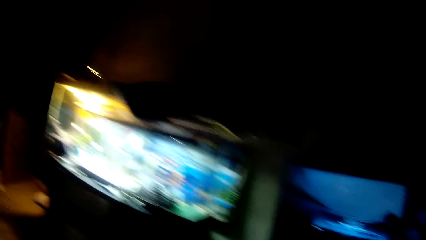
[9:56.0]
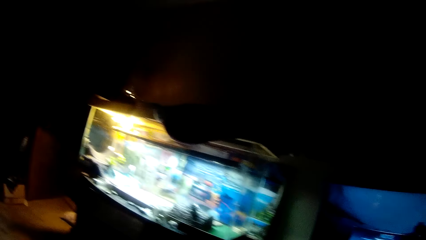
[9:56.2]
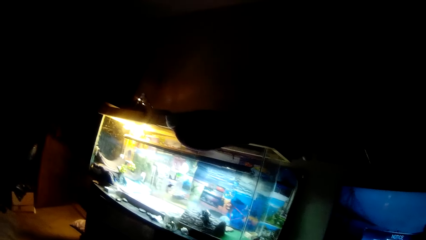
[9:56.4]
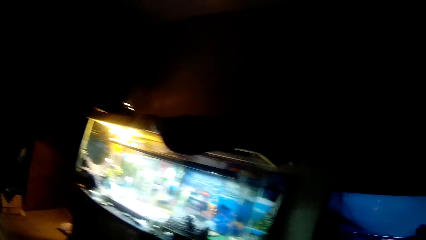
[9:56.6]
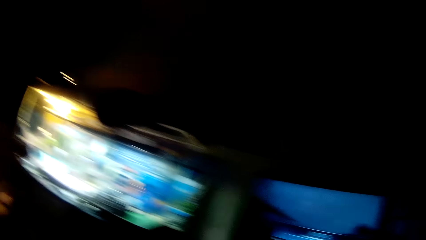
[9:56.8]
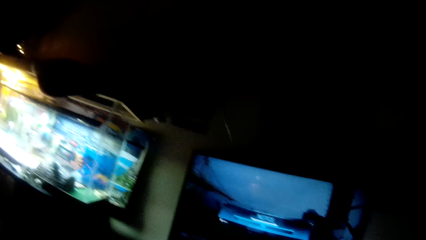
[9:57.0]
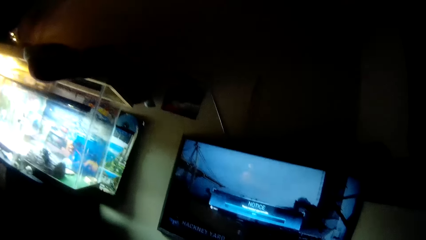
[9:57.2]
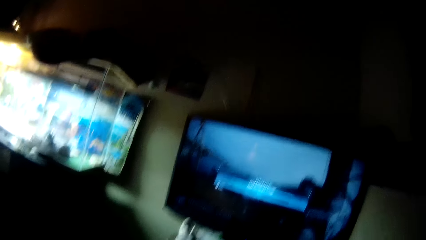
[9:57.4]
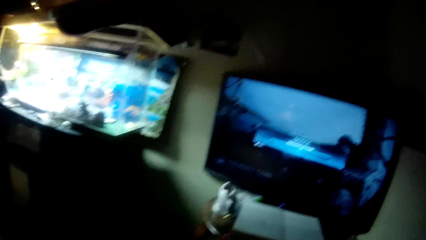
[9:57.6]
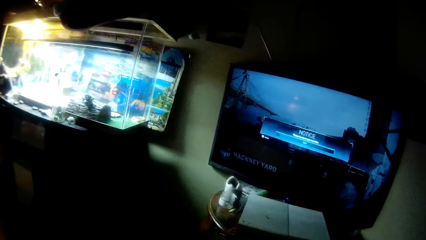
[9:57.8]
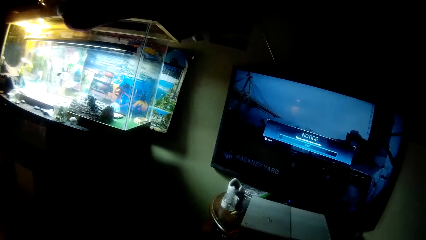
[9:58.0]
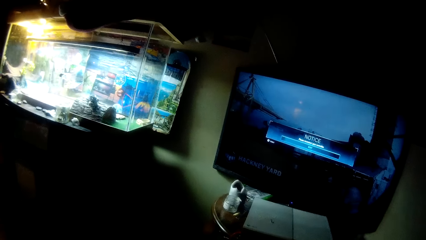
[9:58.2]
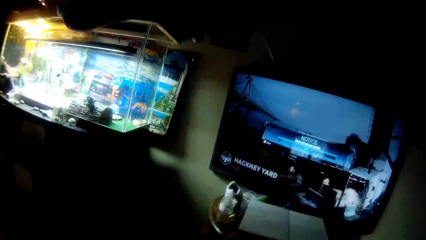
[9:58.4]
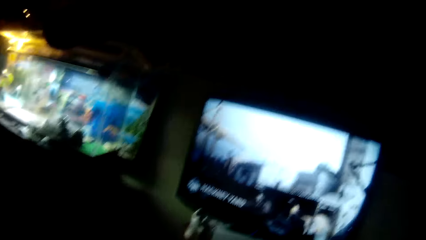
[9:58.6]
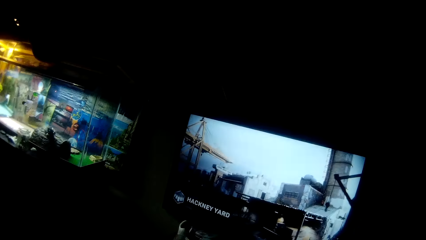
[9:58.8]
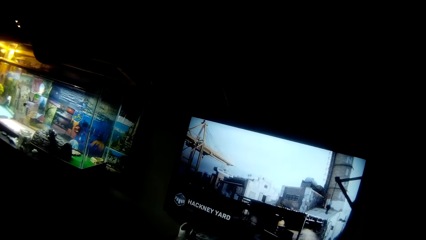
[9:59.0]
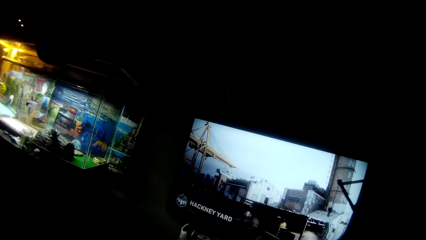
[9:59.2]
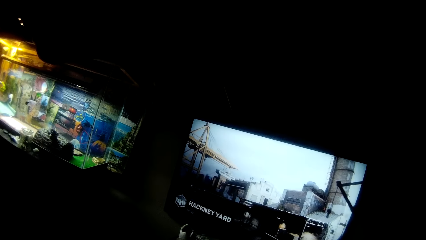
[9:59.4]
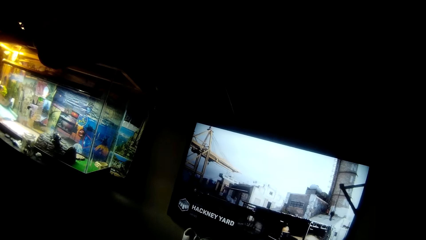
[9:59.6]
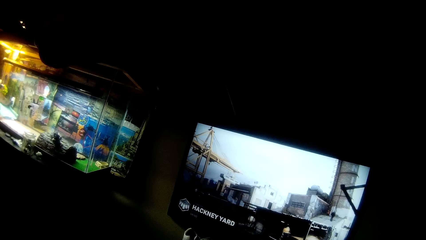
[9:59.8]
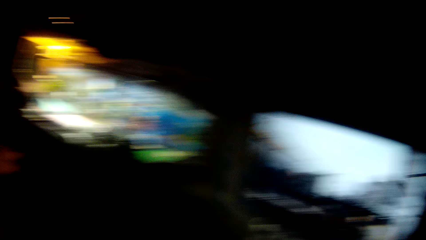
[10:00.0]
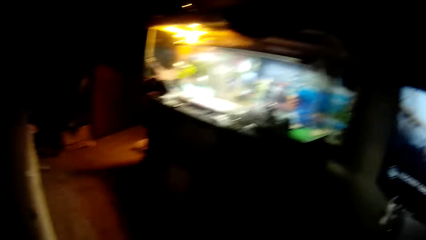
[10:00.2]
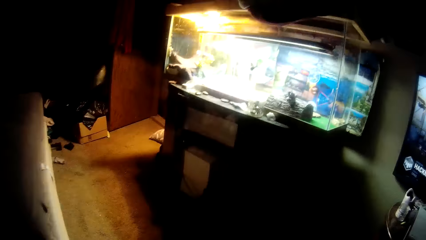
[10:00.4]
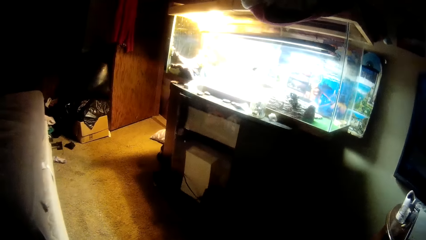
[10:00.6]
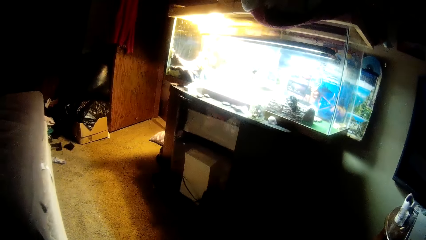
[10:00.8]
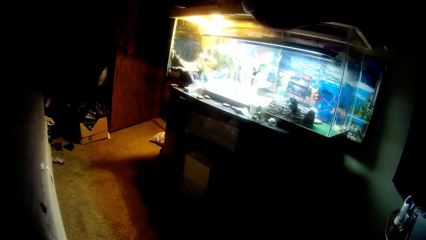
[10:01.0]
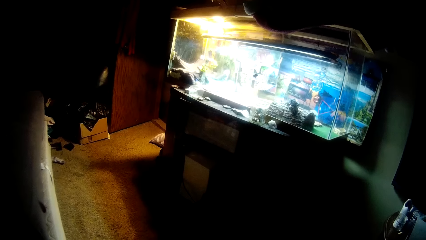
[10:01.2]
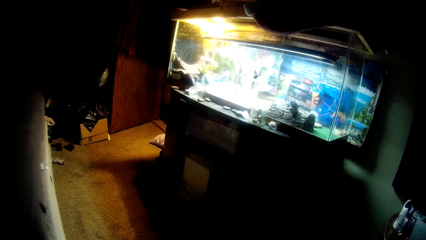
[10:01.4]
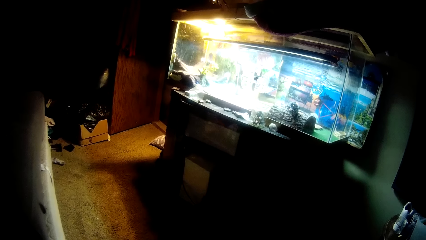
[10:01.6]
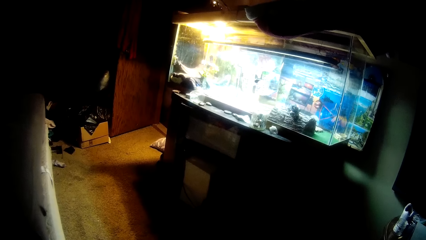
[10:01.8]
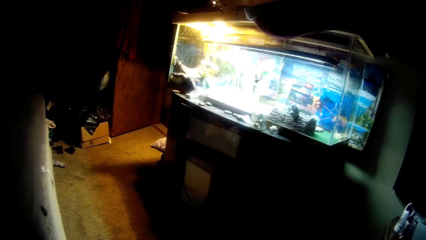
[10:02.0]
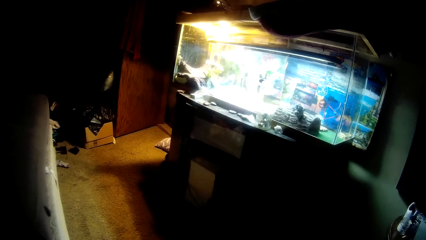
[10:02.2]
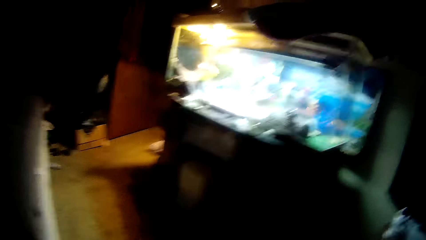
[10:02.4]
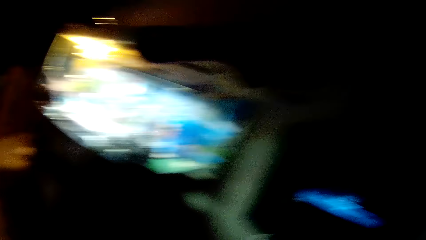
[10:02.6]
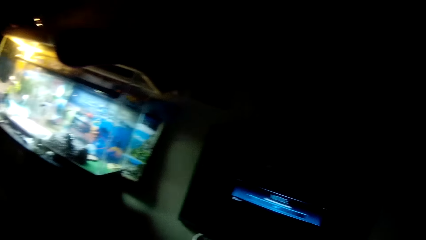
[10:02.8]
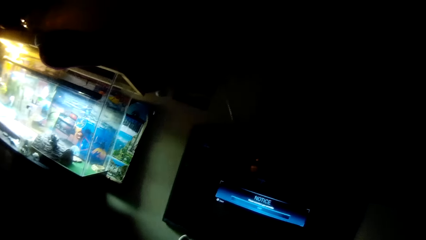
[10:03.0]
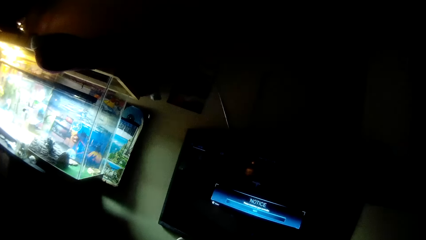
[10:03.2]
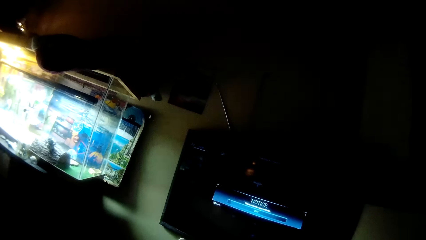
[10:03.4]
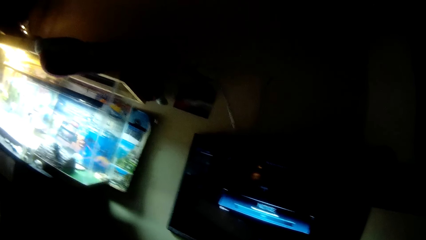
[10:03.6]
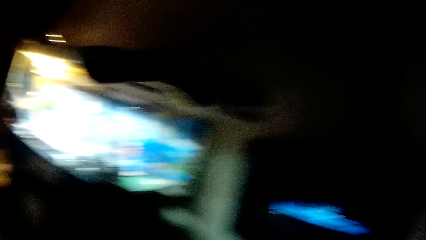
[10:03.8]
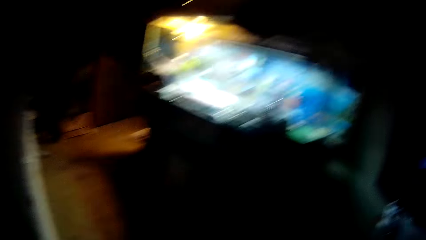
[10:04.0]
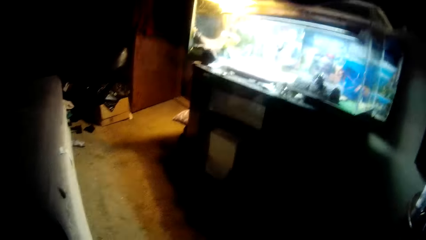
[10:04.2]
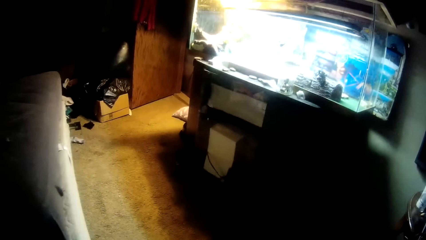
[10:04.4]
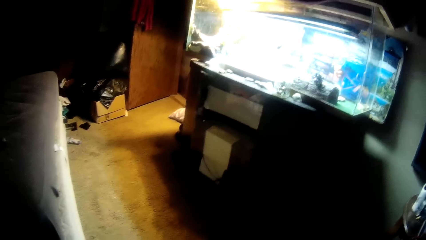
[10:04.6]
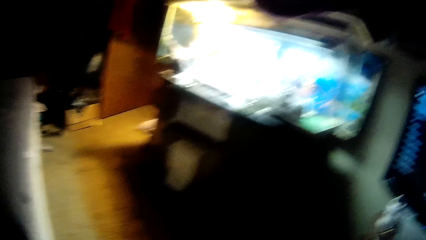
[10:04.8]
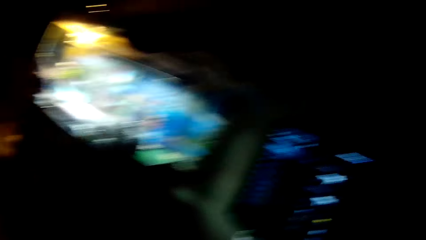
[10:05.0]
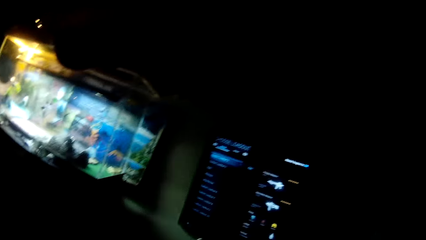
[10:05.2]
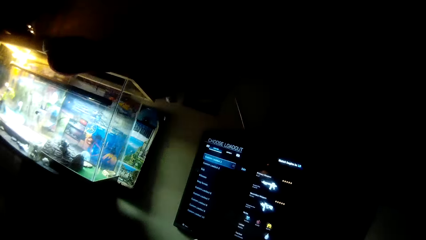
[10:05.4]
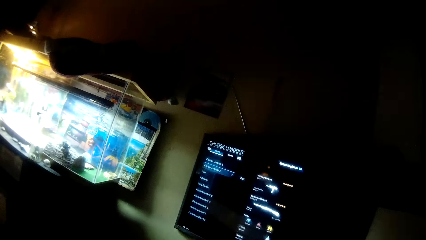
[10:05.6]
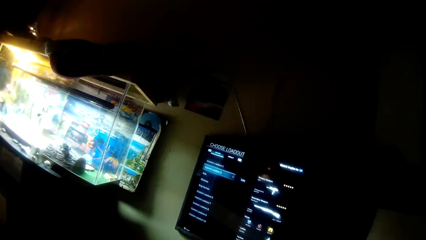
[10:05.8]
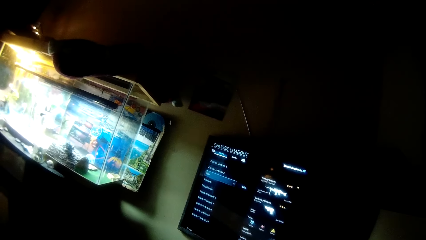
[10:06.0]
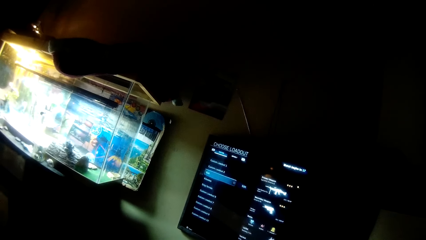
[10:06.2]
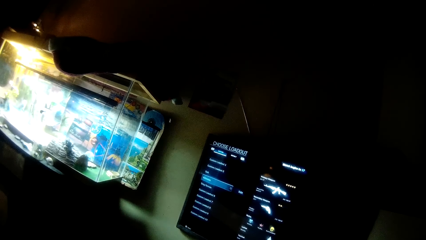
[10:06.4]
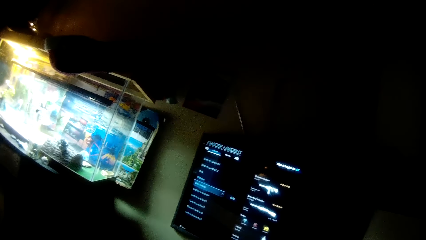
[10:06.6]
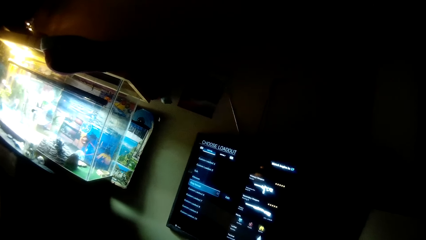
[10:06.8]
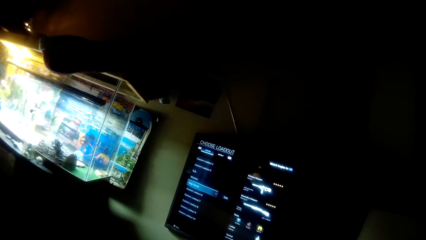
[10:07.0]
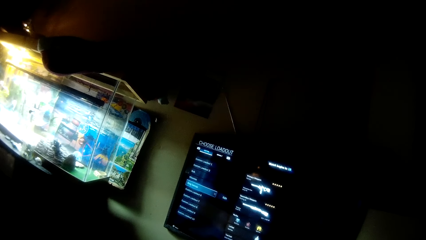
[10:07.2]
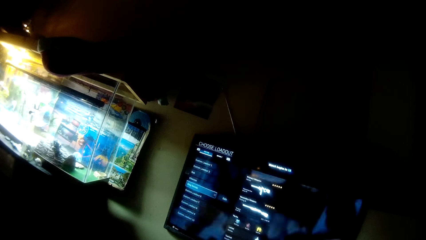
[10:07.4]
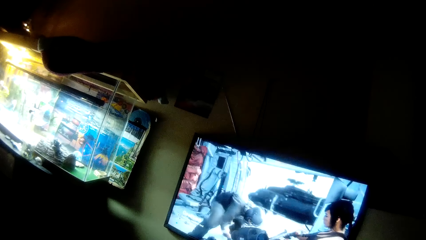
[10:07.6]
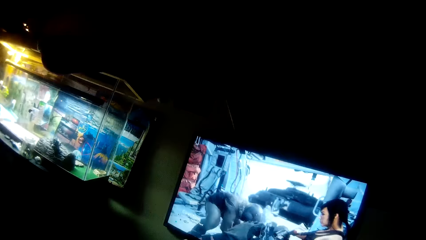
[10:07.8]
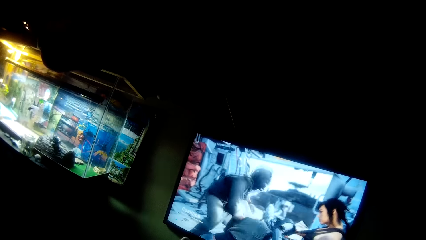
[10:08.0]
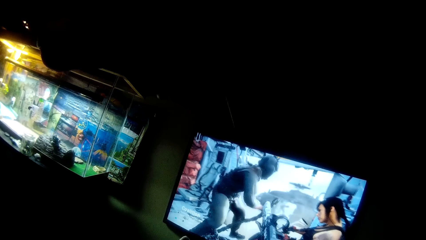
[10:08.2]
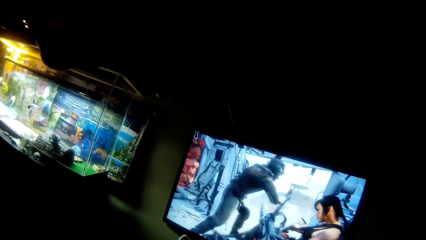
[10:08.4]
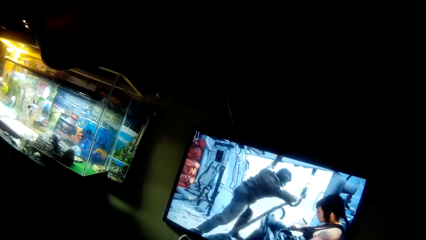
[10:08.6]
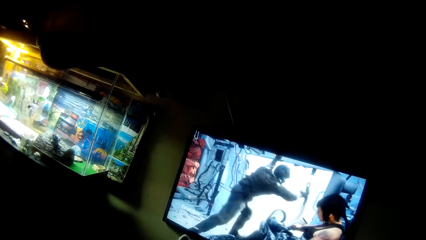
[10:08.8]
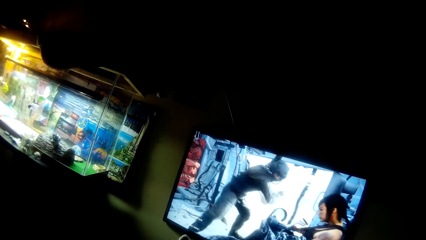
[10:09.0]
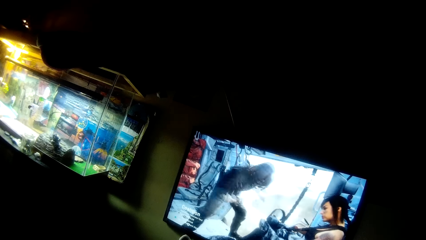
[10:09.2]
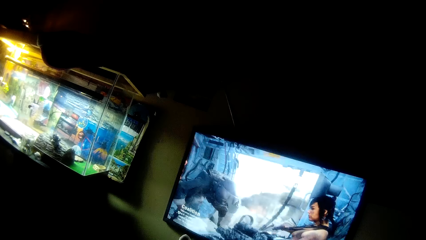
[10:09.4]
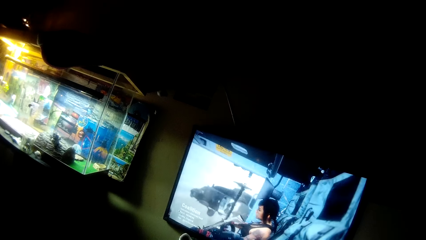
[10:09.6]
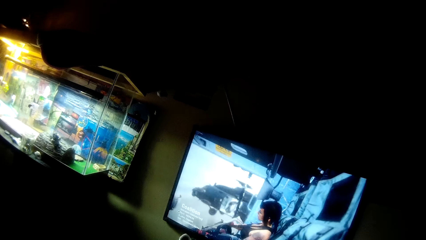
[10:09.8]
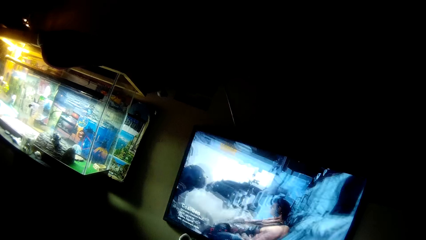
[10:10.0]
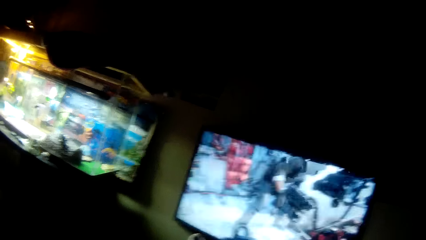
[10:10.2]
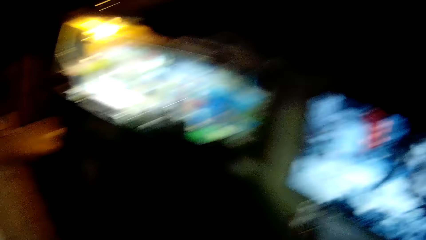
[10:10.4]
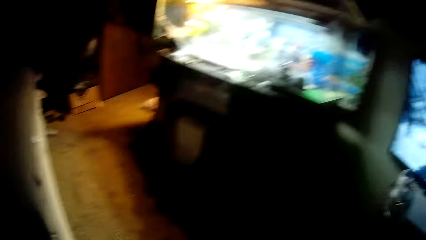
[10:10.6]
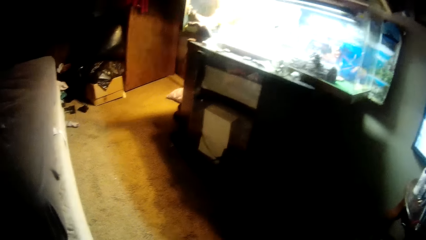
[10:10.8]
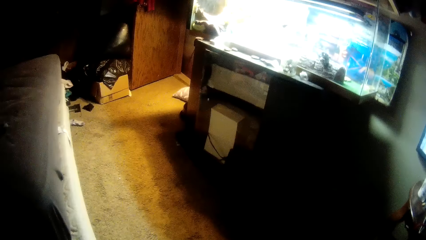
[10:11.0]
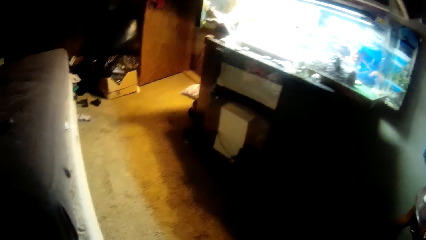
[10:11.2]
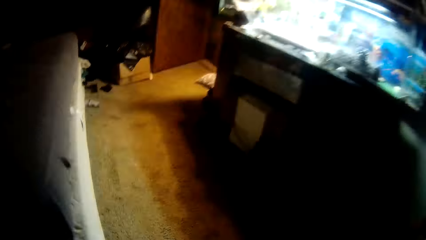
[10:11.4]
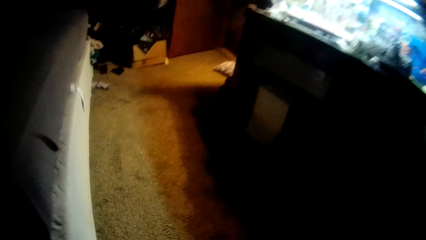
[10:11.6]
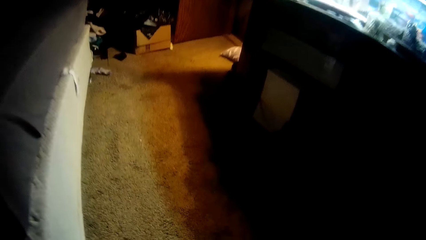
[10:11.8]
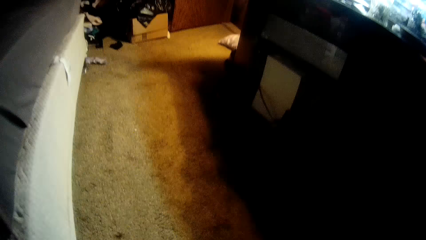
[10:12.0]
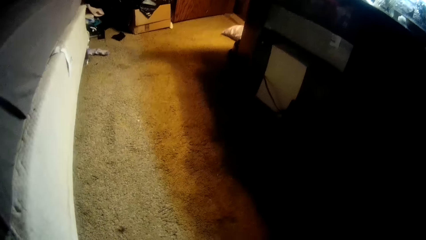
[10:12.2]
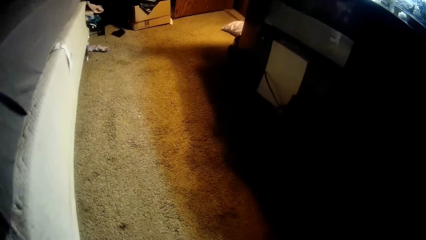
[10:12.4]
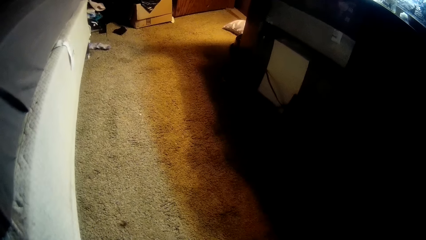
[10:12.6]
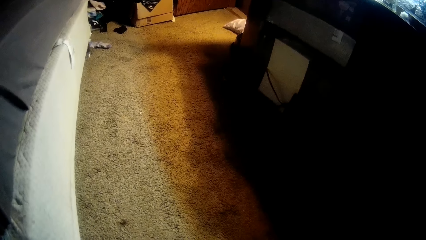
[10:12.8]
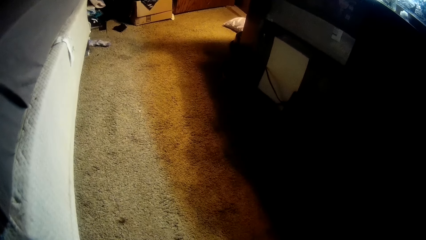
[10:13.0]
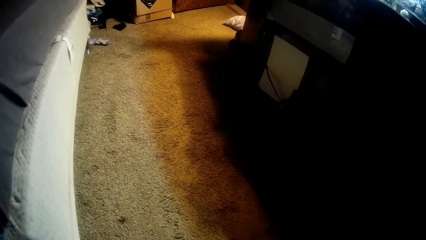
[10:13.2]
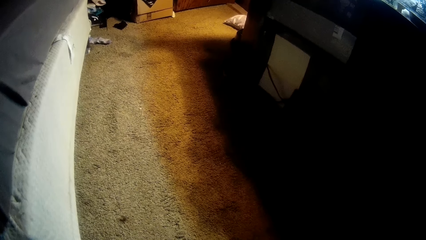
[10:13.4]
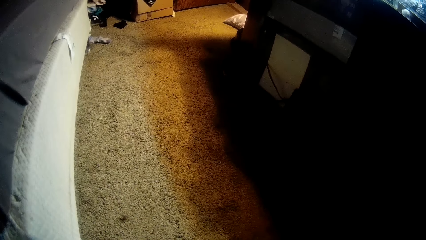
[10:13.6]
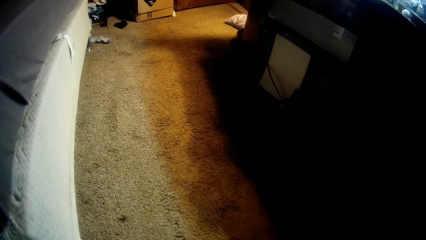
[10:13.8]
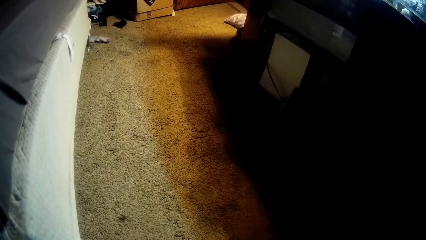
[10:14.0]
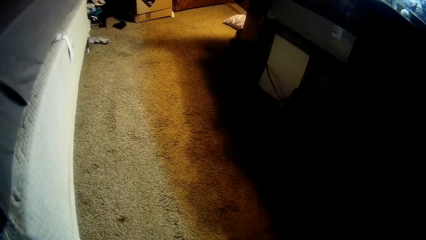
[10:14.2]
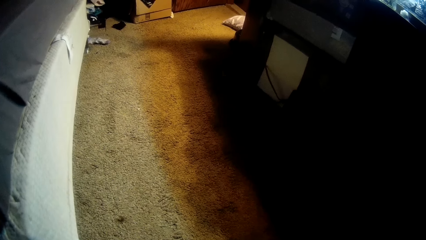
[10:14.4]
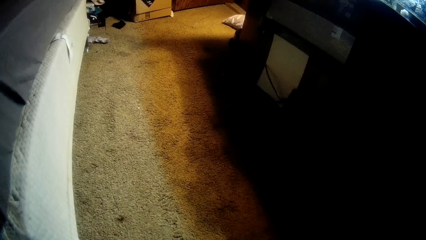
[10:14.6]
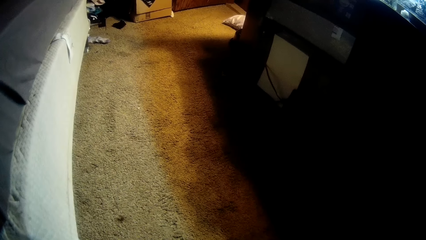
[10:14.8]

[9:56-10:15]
The camera wearer looks around the room. They look at the screen. They look down at the carpet. They look at the screen. They look down at the carpet. They look at the screen. They select a weapon in the video game. They play the video game. They look down at the carpet. They move closer to the carpet.
